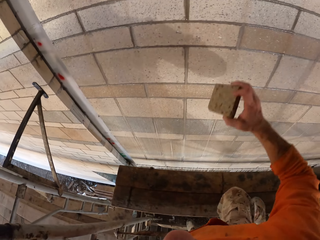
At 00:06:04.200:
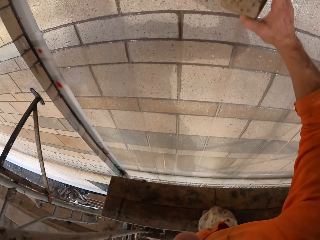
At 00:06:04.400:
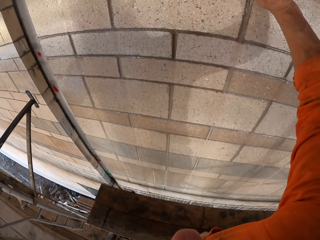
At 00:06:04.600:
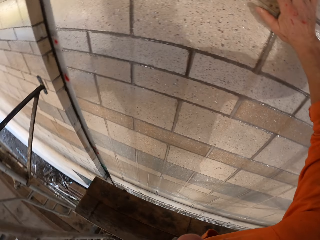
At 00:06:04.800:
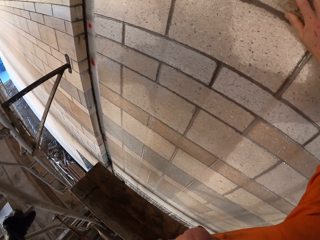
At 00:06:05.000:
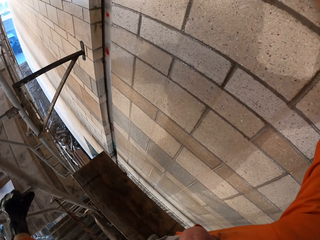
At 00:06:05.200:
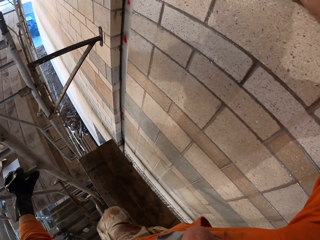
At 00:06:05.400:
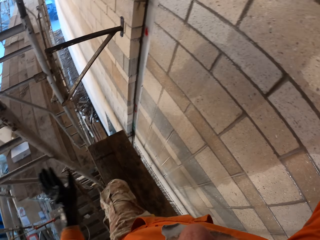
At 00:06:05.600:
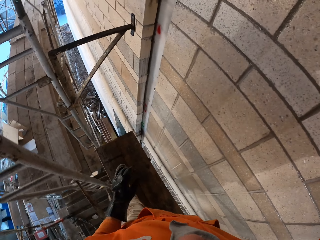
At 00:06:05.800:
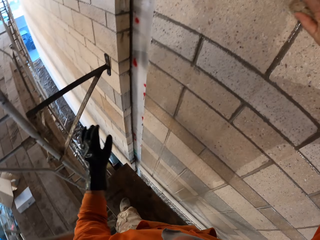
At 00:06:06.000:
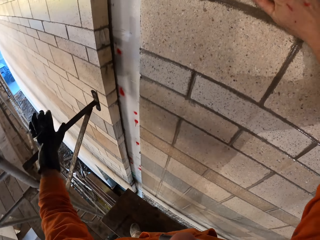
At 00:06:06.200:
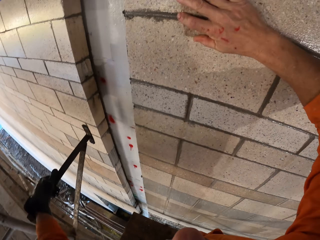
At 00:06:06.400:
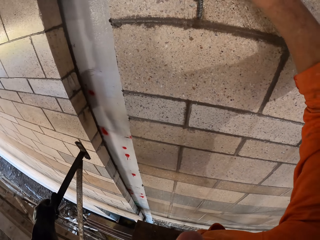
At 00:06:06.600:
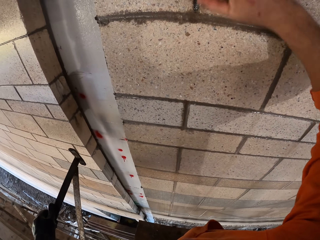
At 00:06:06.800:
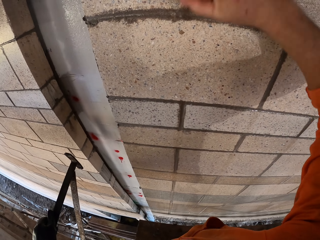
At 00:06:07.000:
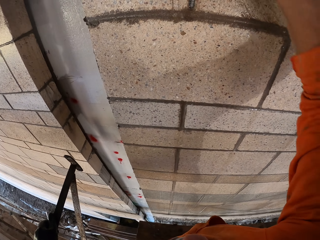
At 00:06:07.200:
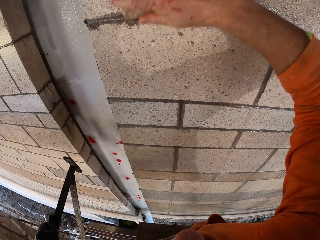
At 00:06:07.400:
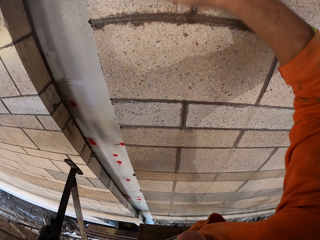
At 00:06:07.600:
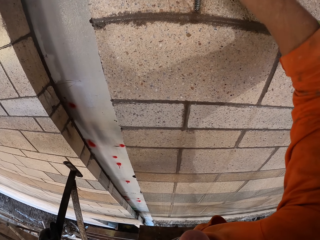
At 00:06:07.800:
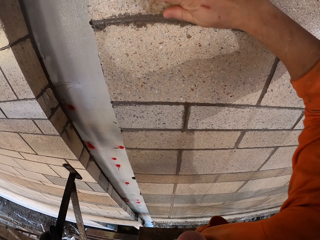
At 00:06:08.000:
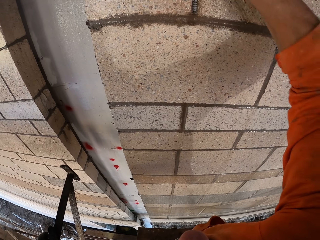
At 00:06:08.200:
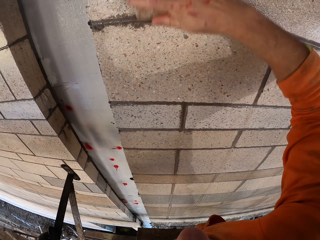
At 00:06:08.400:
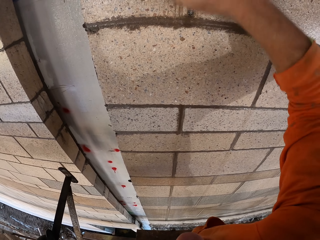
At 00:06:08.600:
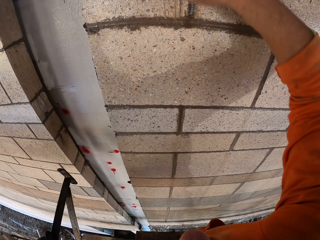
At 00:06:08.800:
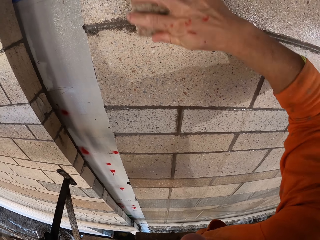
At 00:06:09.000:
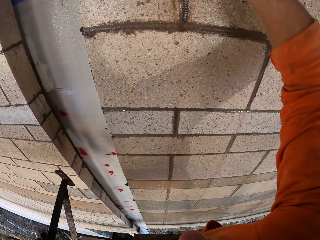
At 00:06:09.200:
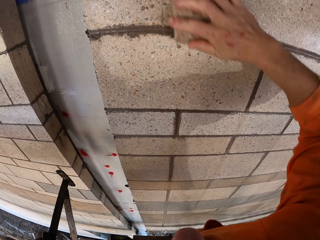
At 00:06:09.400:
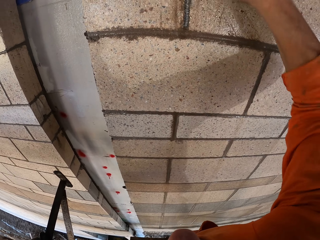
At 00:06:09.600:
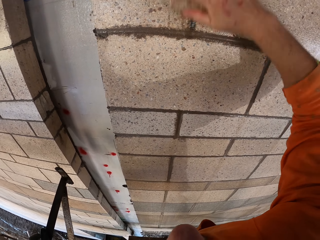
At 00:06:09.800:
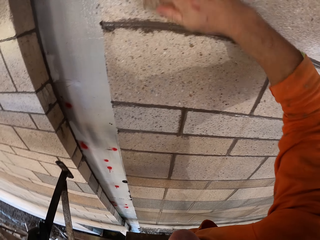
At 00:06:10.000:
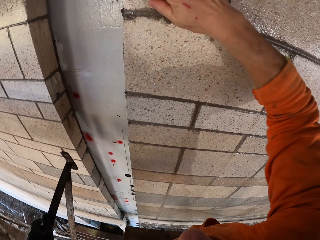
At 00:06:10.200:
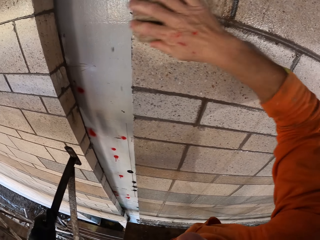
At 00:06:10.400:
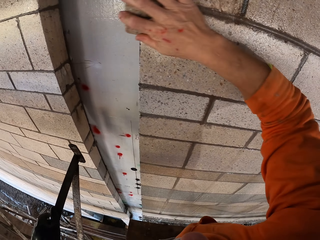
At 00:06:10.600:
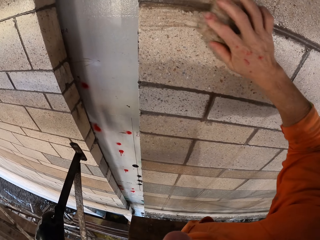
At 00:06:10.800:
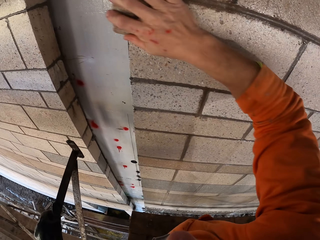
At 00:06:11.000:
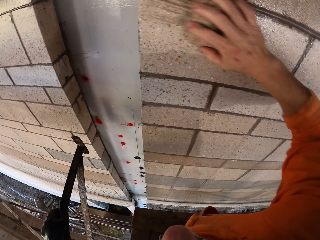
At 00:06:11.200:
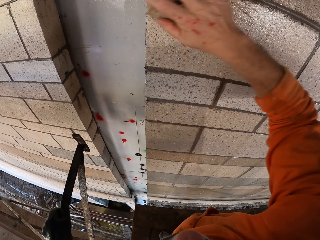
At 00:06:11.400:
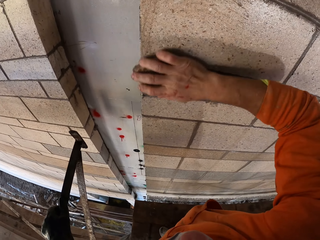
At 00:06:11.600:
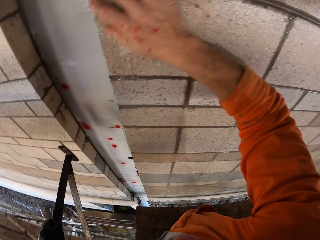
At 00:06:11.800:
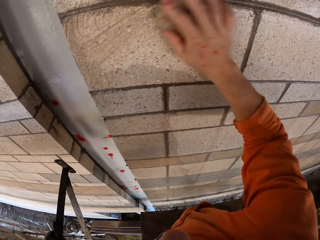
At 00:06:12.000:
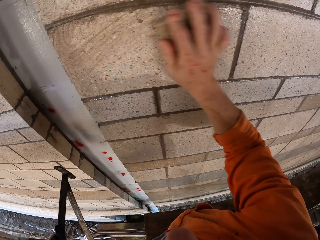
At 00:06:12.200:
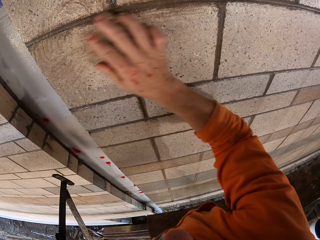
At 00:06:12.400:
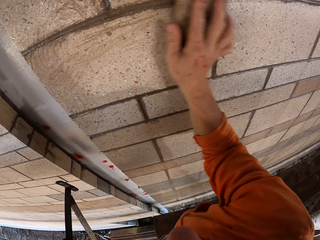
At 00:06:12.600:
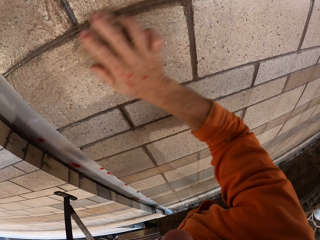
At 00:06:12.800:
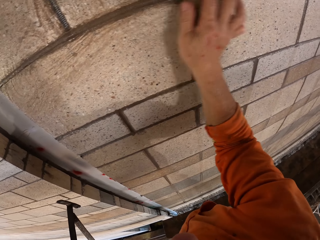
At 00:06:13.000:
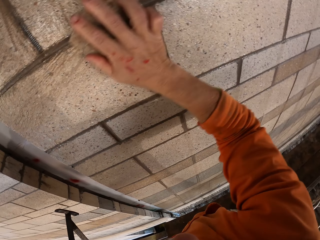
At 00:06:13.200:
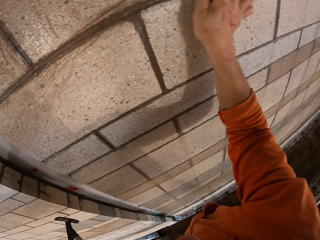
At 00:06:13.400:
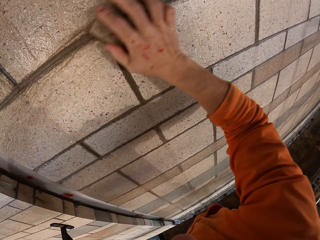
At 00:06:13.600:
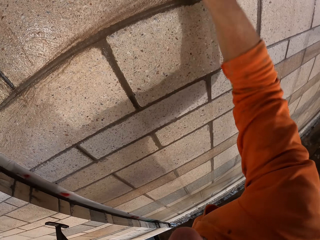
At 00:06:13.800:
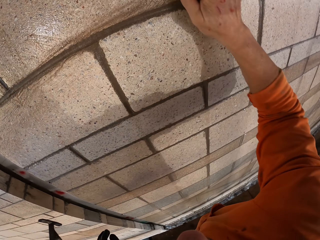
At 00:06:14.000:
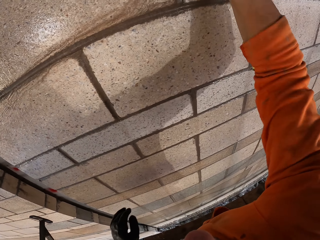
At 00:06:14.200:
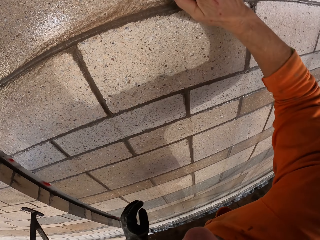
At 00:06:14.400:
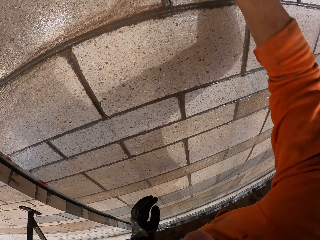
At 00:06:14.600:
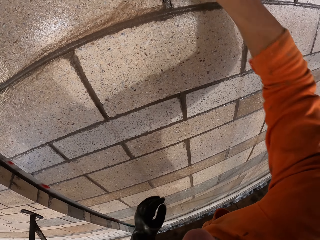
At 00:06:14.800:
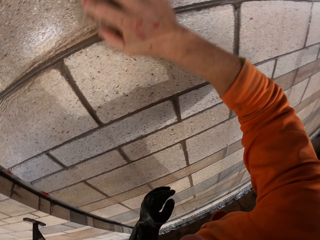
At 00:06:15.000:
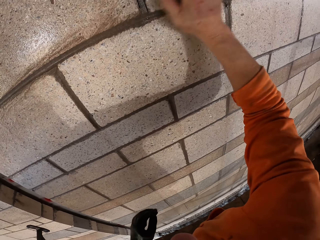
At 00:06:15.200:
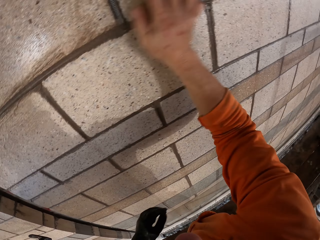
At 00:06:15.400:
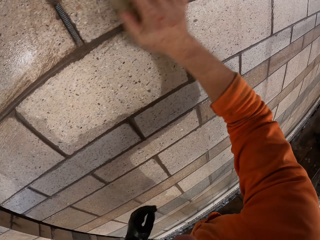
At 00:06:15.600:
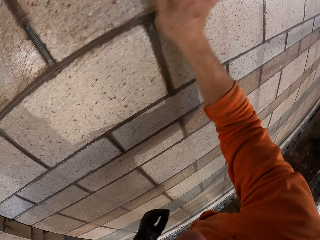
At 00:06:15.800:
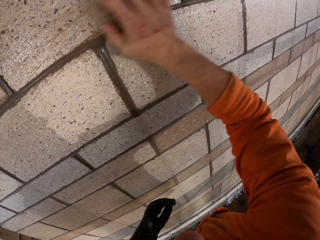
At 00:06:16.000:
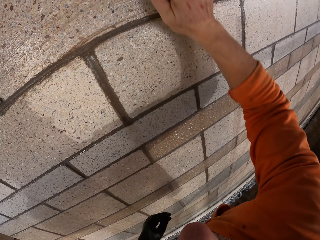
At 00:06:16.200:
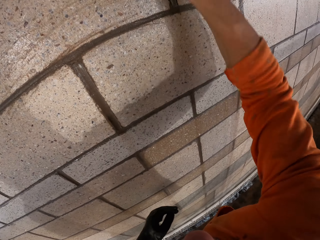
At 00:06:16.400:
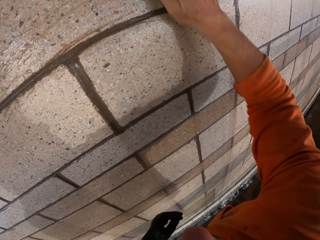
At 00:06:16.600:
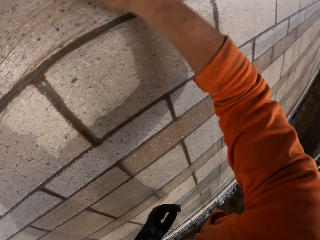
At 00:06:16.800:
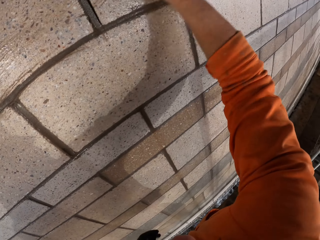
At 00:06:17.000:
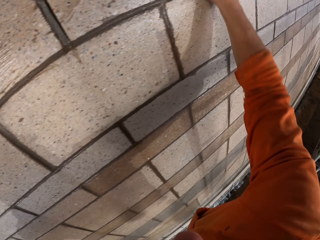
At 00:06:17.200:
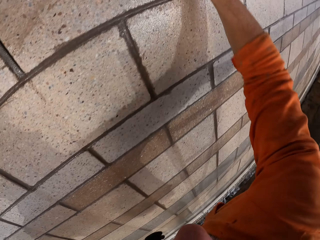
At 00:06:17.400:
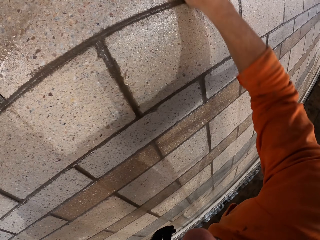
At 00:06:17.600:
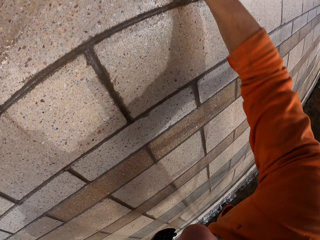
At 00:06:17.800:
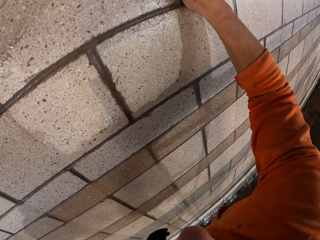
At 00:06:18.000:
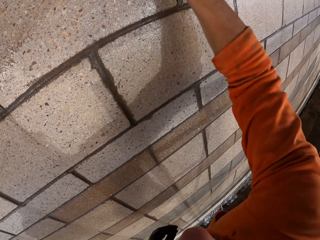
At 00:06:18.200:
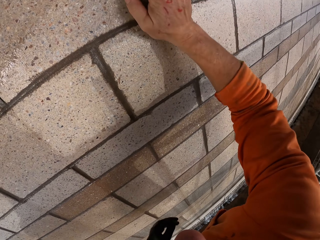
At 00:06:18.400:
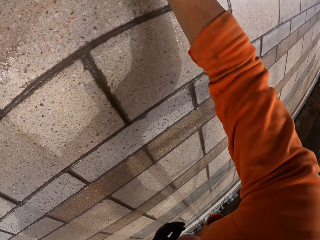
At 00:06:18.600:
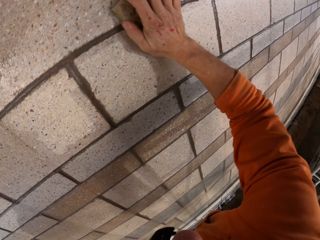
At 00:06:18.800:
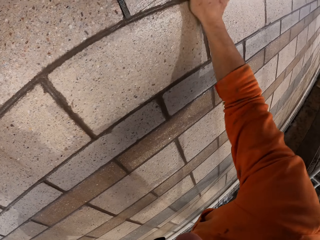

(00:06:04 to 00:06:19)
The camera wearer rubs the wall with a concrete rubbing block. They remove their hand from the scaffold. They hold the scaffold. They scrub the wall.

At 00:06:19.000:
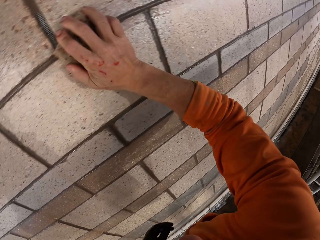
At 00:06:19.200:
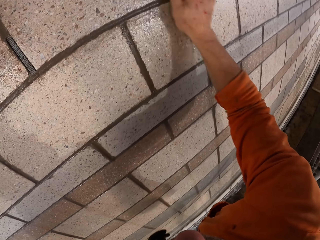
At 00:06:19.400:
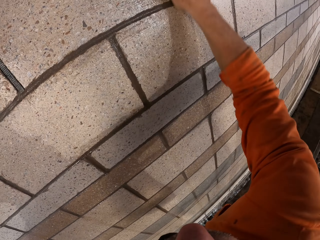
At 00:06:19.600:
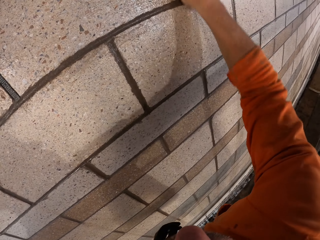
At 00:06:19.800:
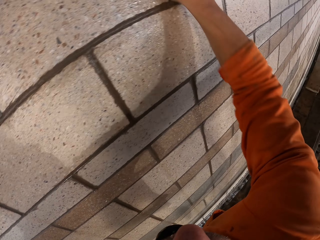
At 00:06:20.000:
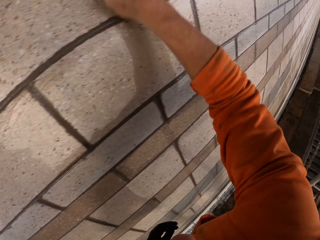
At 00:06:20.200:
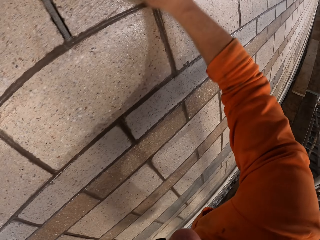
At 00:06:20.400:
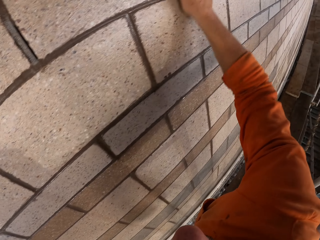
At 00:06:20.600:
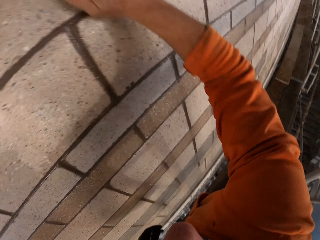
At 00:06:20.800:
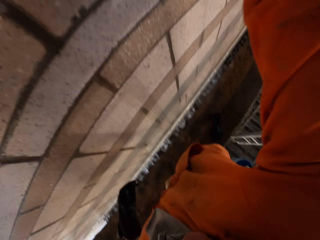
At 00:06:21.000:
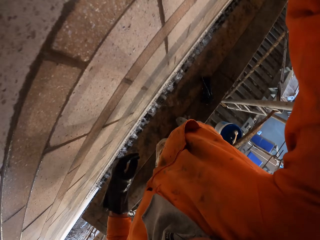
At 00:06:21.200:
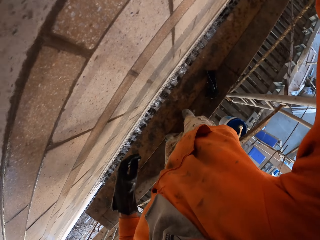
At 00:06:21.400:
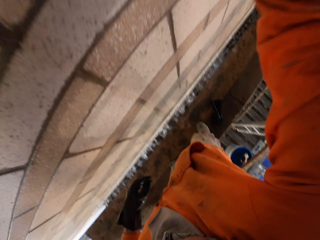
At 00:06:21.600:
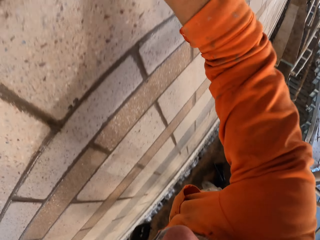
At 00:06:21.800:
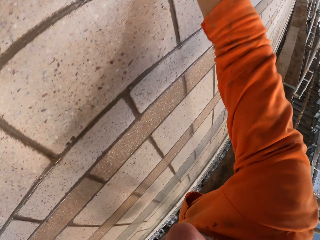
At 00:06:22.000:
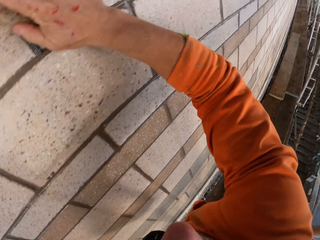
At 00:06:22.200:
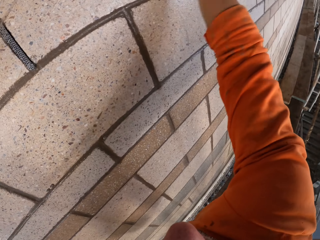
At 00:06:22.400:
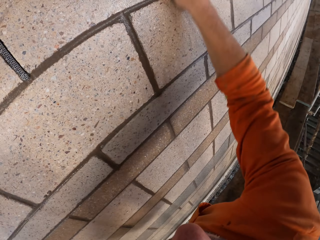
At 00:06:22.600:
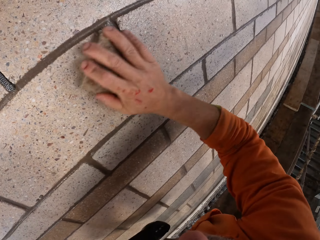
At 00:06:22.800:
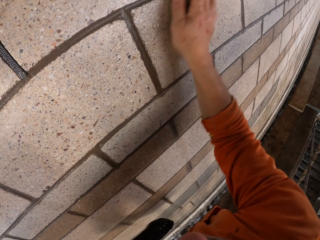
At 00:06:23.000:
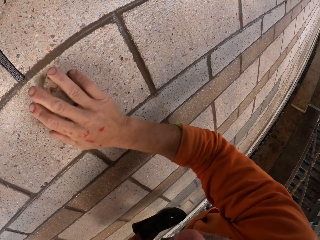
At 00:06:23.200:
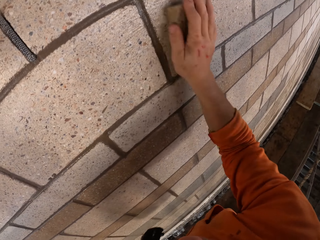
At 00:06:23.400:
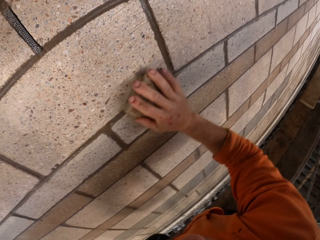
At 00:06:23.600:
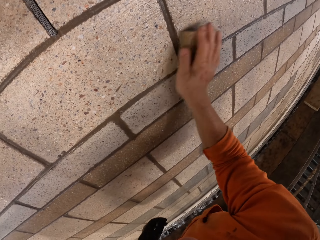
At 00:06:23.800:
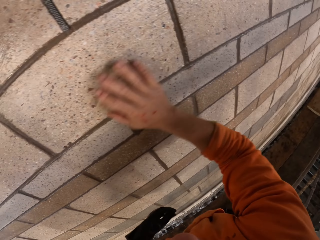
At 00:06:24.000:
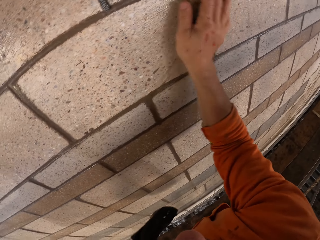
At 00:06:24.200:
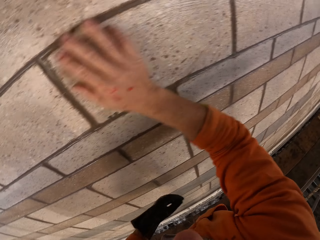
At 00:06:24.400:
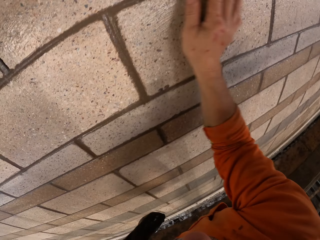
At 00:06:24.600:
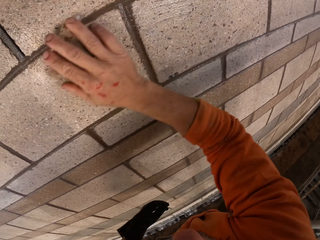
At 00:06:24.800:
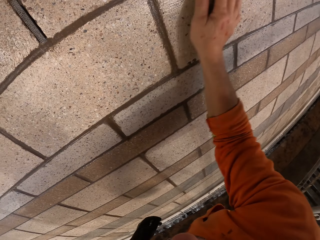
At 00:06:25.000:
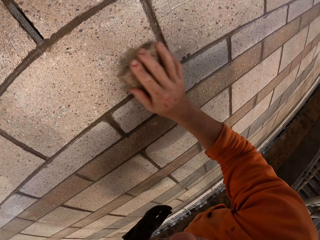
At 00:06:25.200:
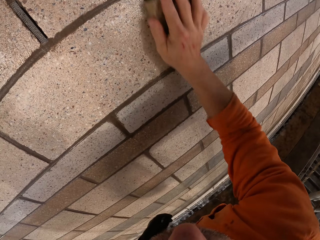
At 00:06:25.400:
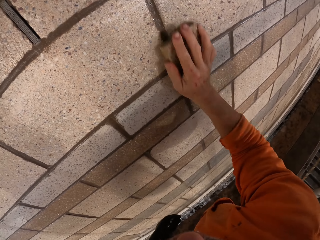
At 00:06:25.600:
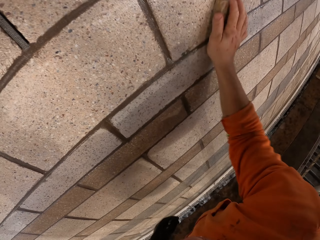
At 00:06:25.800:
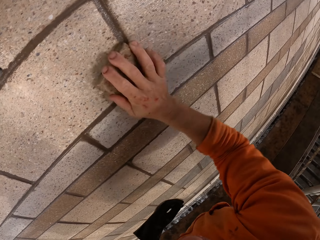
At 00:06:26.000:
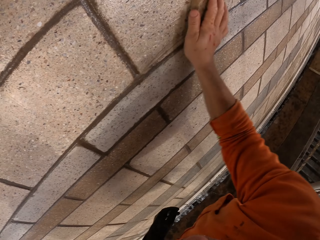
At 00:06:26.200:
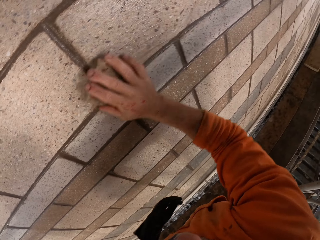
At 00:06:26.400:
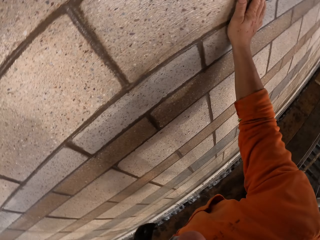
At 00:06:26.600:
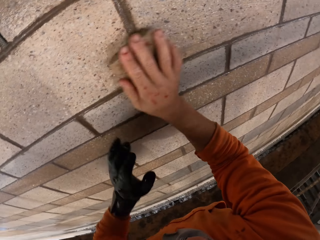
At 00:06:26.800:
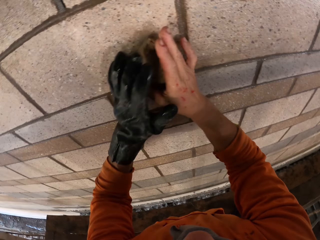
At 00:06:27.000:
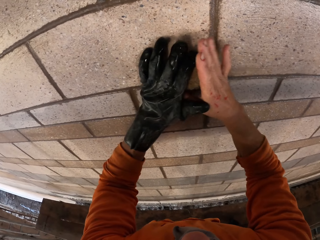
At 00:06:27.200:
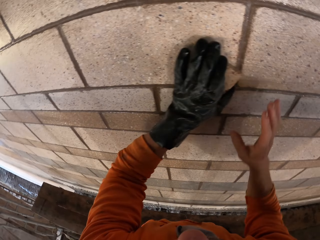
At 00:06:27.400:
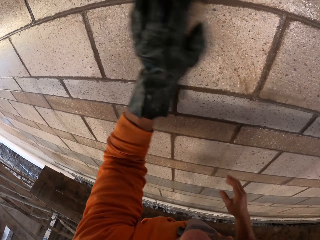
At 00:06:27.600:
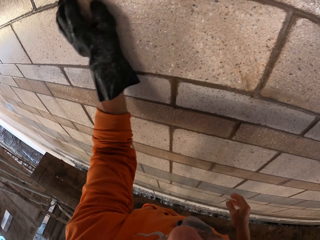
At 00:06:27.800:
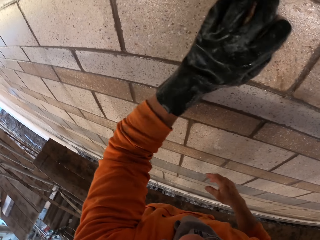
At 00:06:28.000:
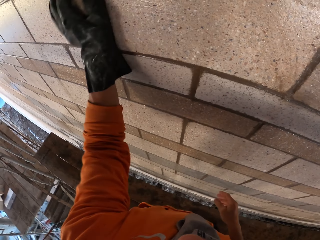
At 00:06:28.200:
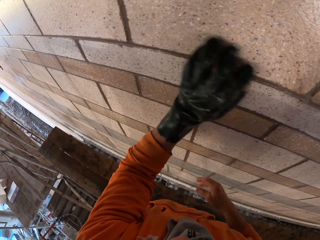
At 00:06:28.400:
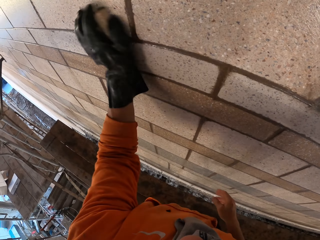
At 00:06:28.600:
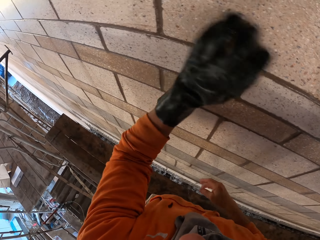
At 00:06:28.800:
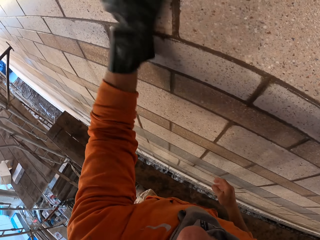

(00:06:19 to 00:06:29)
The camera wearer holds a concrete rubbing block. They scrub the wall with the left hand.
